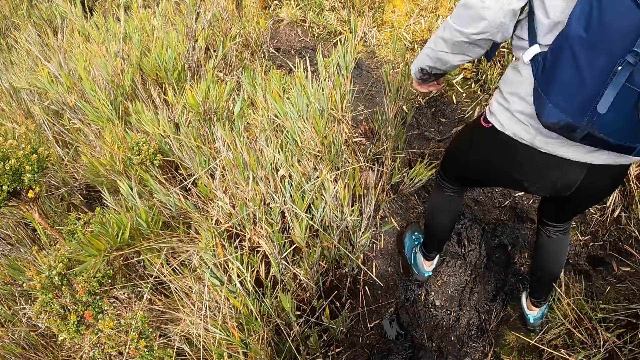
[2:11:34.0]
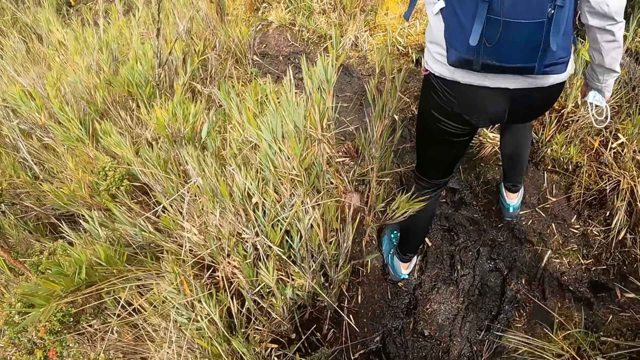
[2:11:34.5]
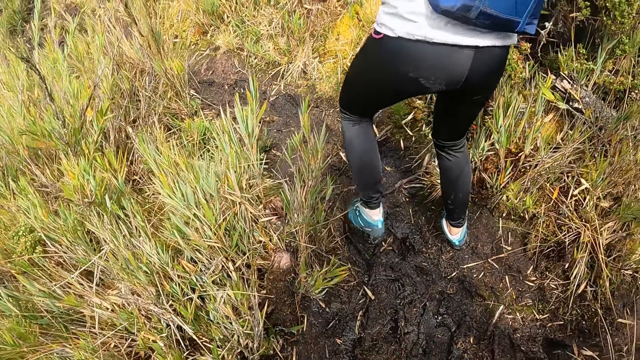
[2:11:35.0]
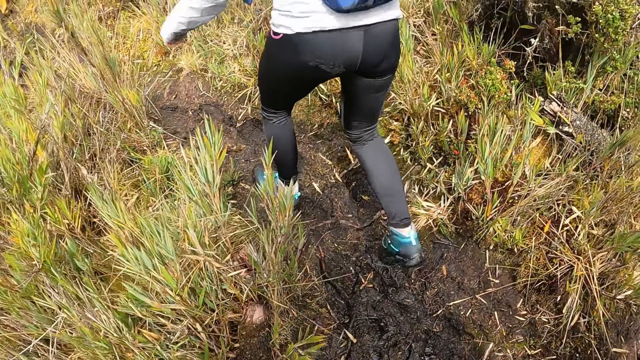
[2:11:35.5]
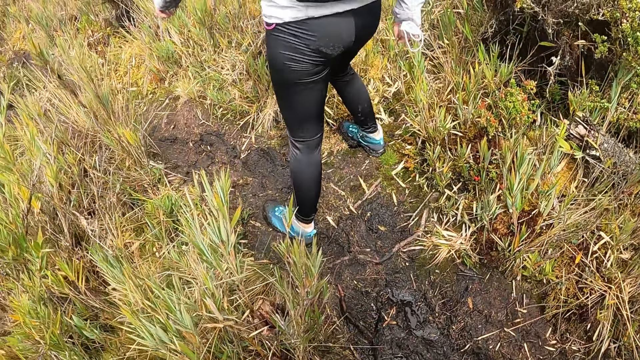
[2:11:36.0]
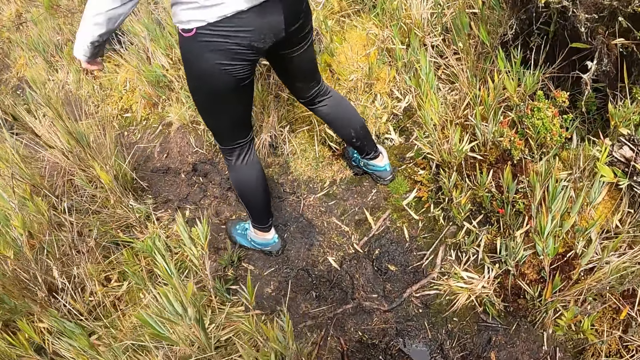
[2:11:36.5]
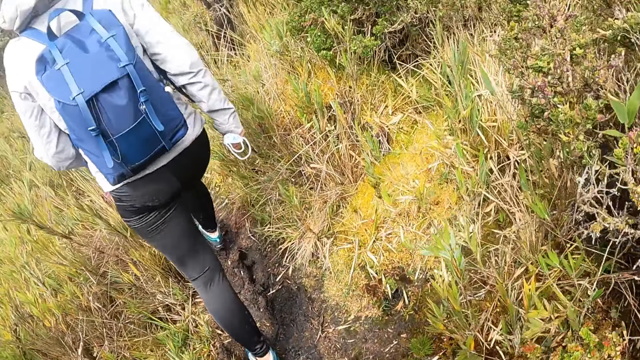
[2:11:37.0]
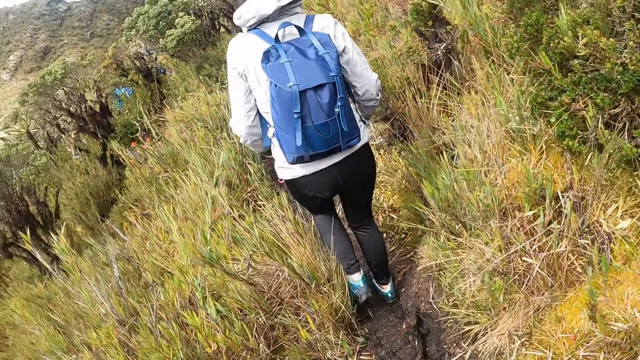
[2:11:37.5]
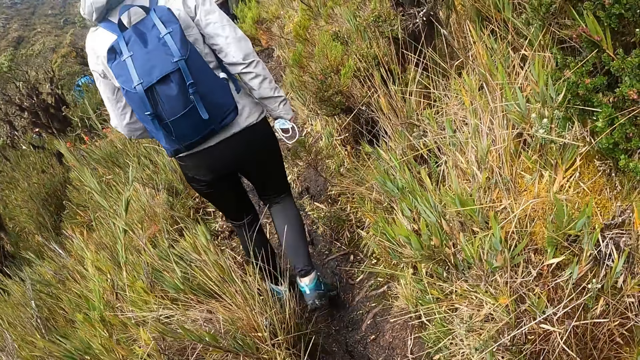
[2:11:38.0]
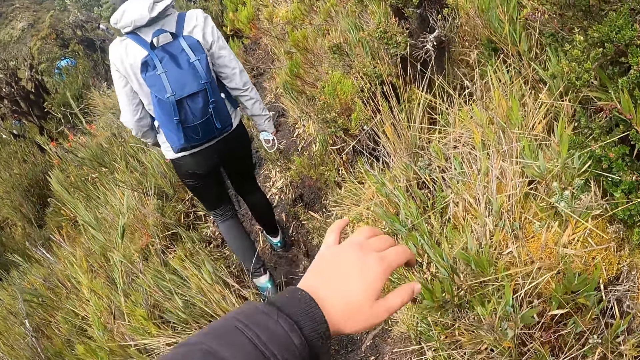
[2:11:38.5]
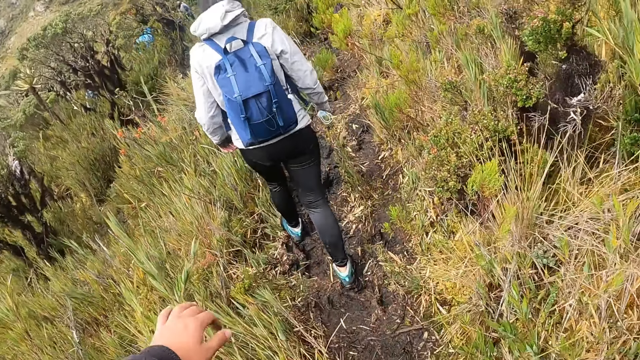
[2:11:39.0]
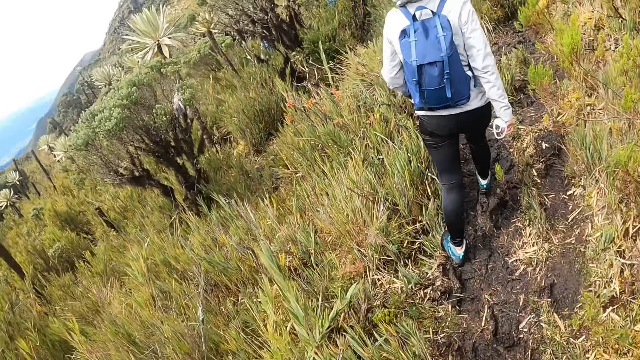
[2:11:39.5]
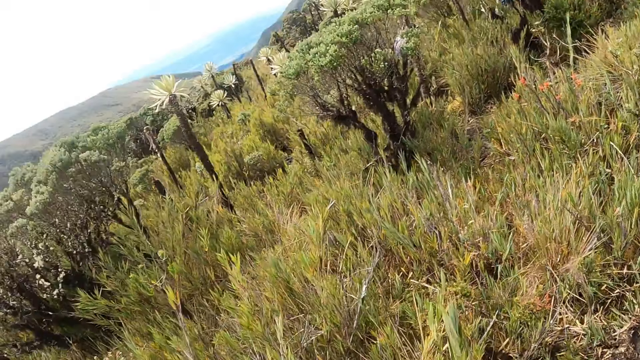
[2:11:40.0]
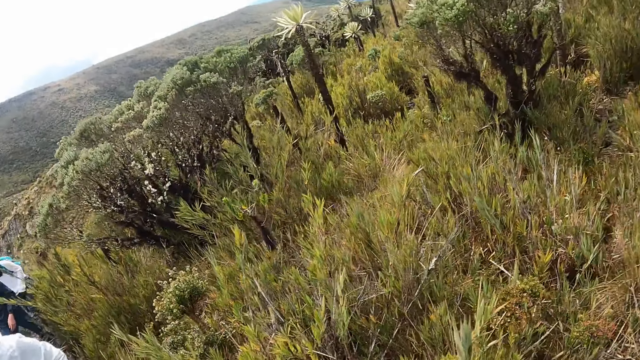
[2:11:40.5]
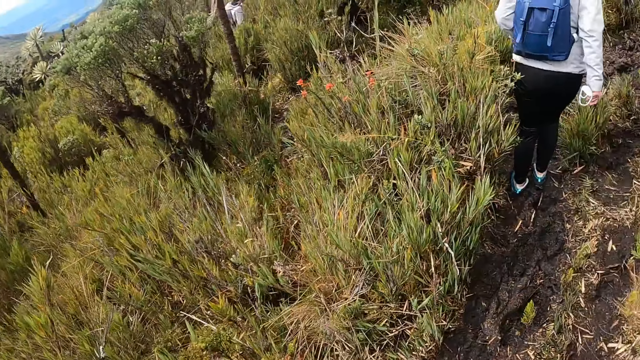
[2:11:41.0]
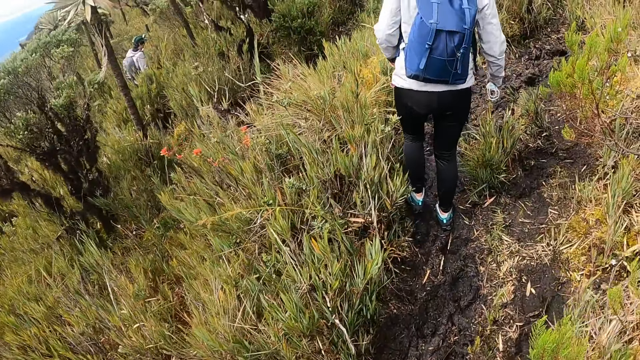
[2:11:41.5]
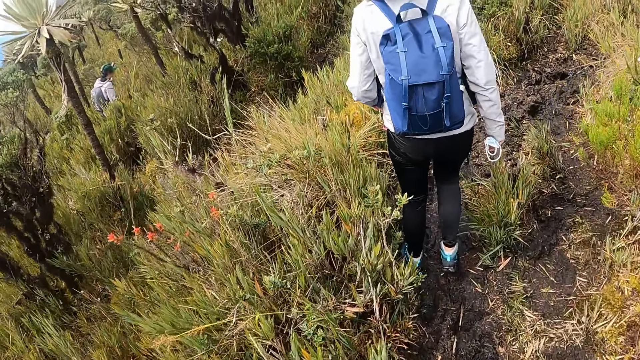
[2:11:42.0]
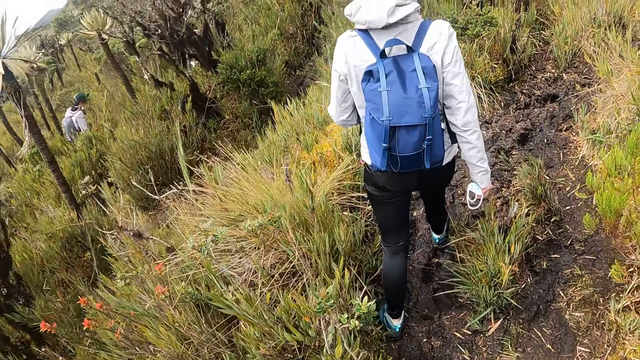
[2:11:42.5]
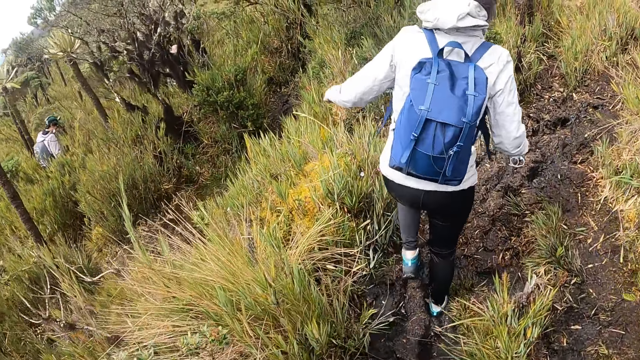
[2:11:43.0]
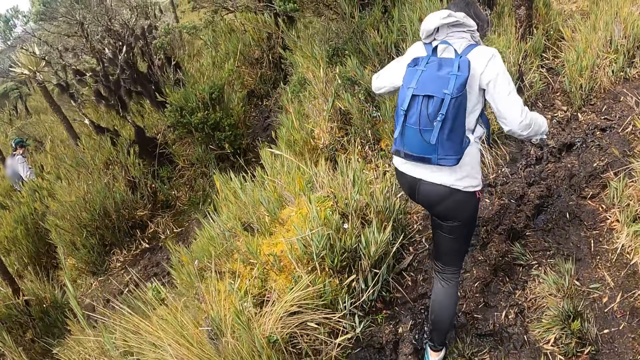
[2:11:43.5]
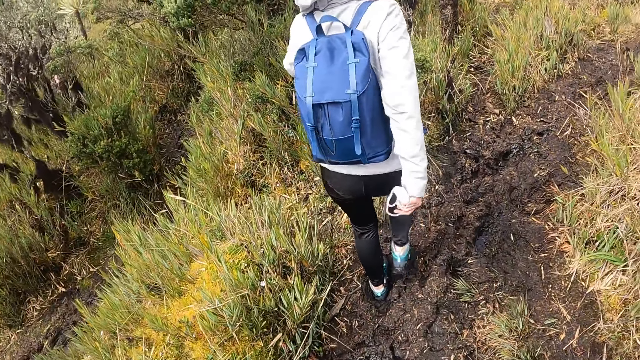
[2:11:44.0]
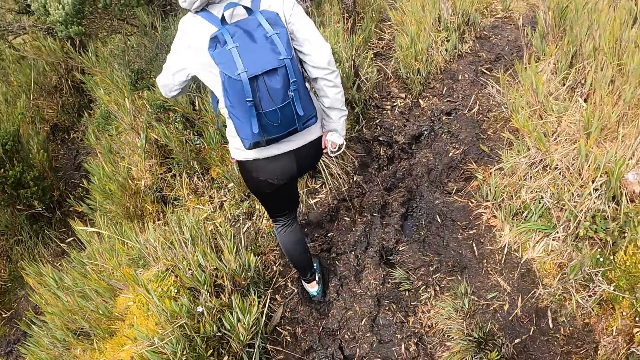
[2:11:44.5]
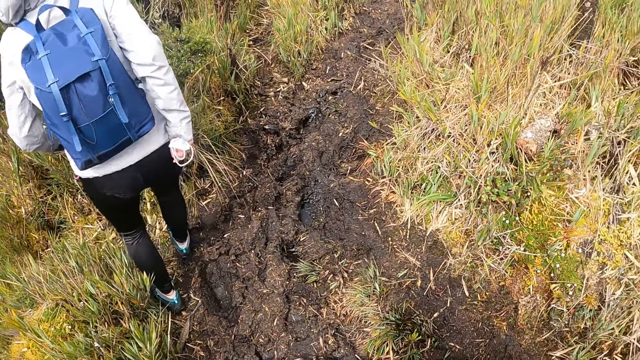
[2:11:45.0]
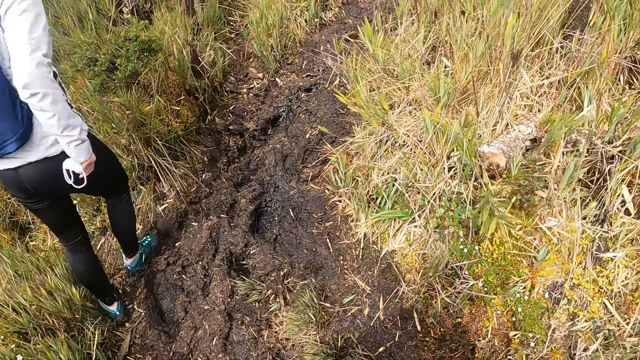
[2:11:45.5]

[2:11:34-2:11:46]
The camera wearer stretches the hand. They climb the mountain.

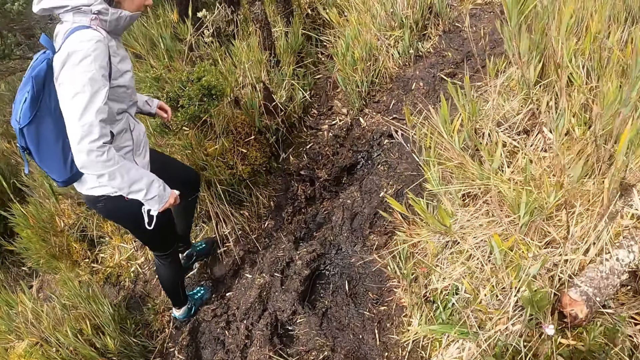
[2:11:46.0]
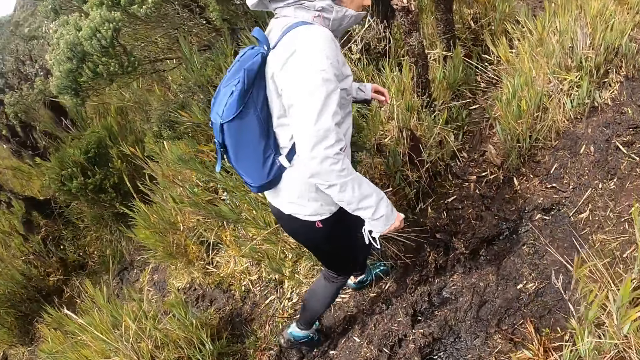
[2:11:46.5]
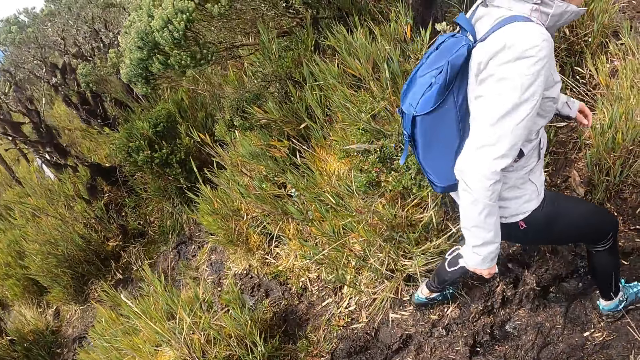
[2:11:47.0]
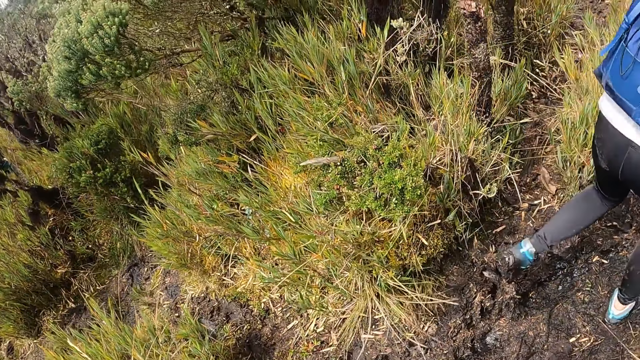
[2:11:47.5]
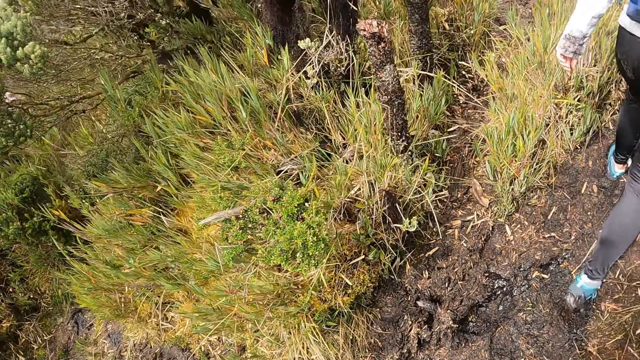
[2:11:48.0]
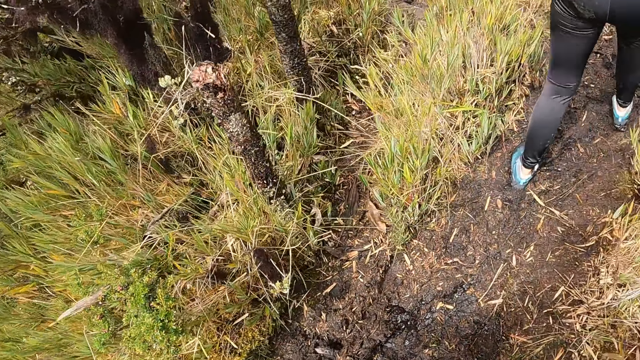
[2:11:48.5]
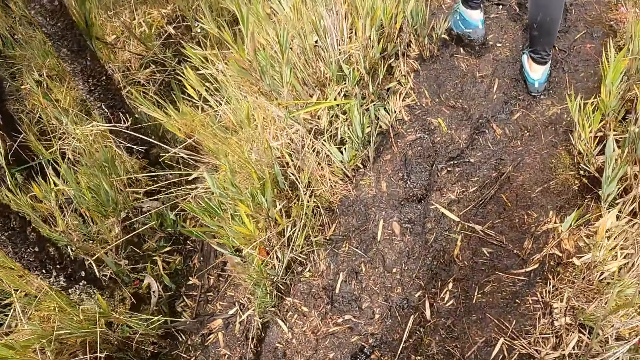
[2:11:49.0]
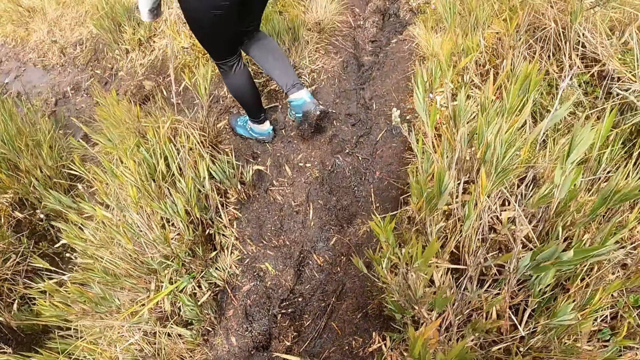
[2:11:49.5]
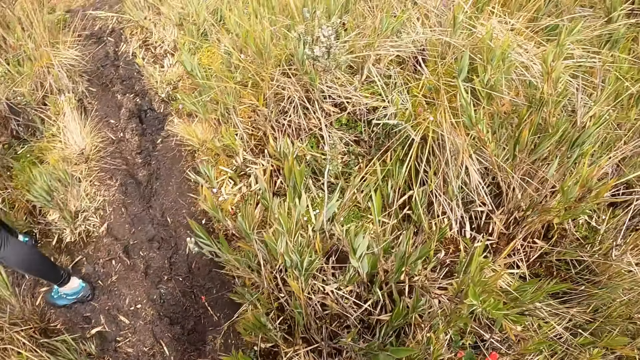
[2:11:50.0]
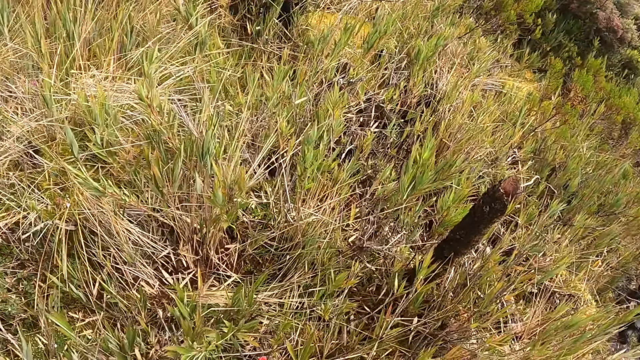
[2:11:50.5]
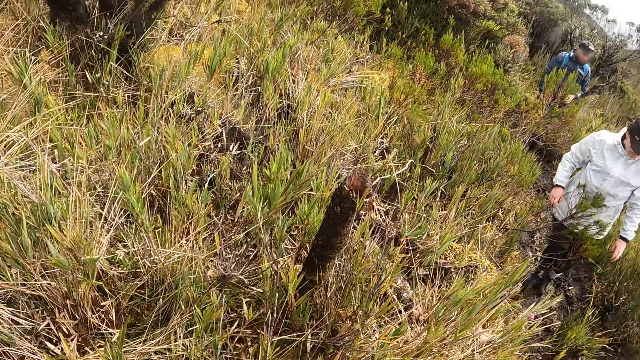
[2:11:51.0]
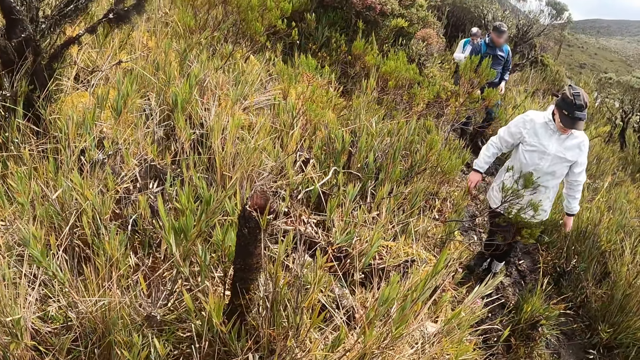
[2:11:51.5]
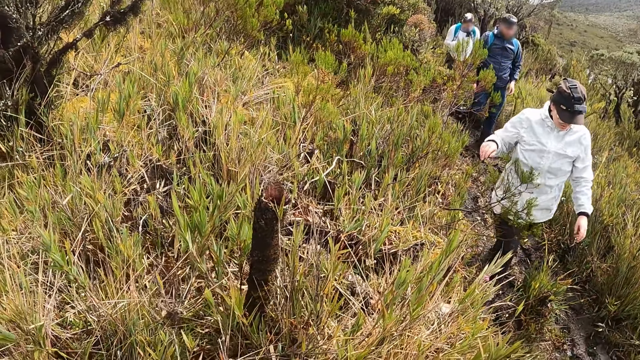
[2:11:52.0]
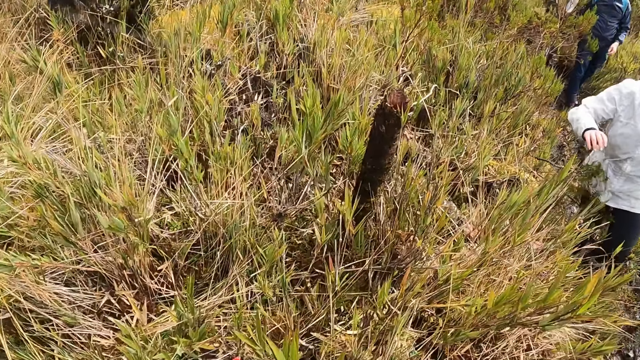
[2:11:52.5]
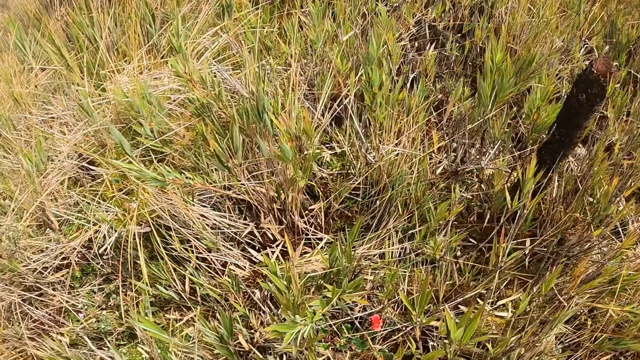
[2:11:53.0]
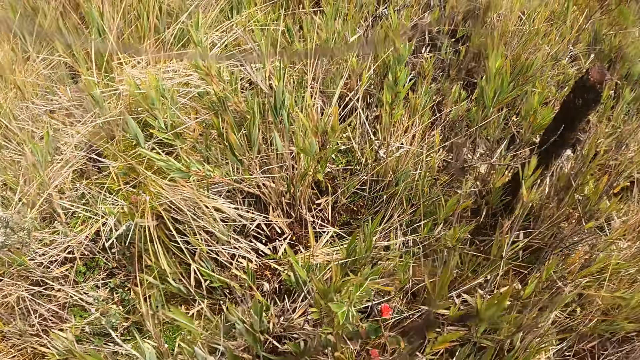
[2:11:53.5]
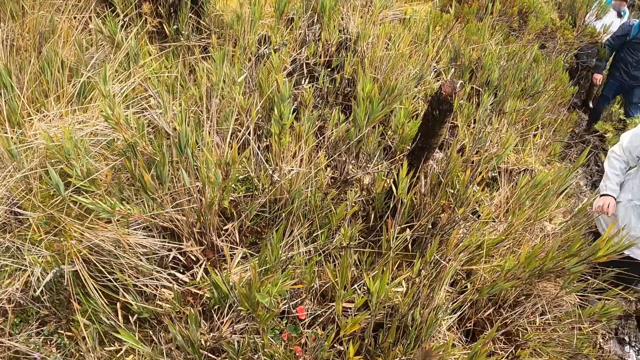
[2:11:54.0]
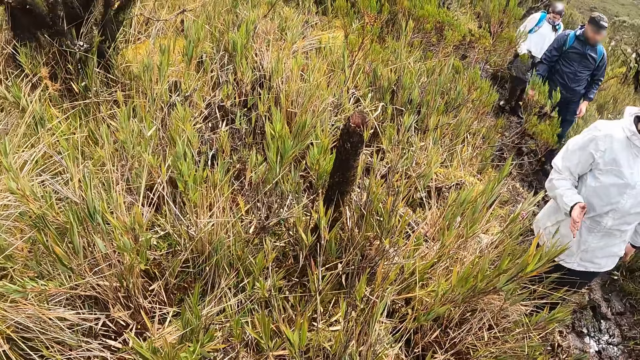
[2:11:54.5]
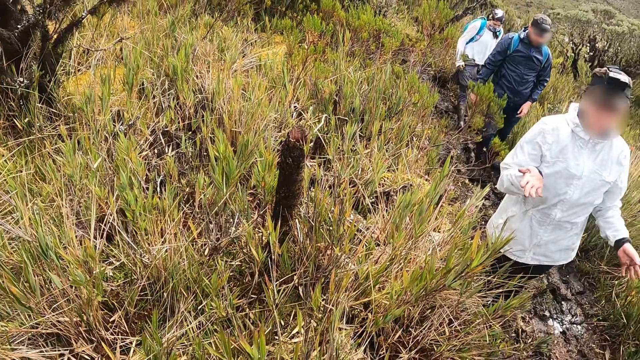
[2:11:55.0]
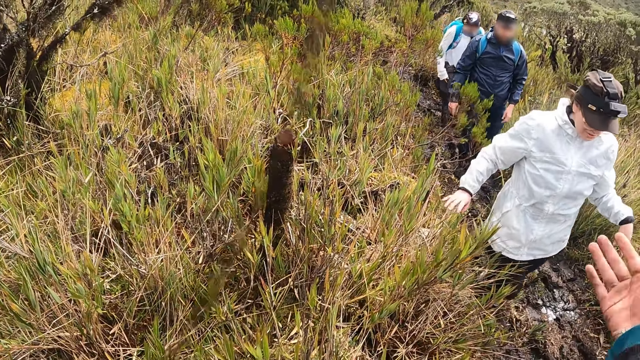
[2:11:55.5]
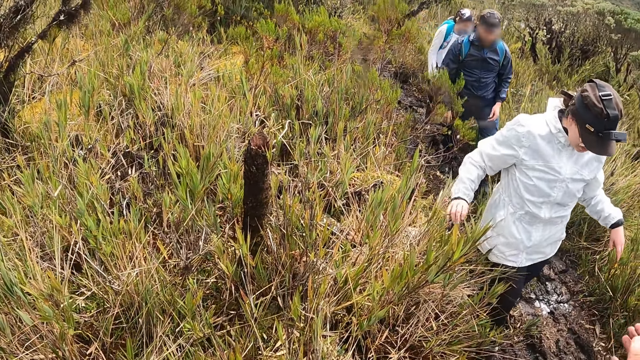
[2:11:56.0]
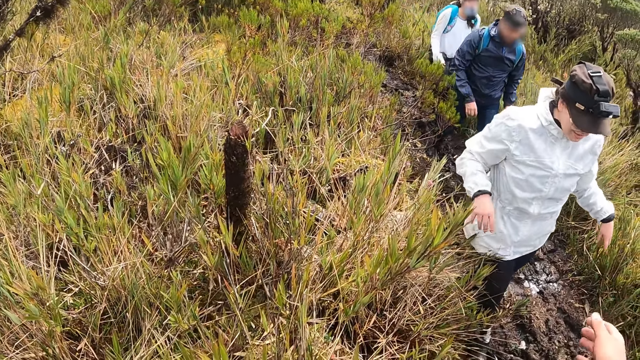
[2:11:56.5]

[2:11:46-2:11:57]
The camera wearer looks around. They converse with a woman.
